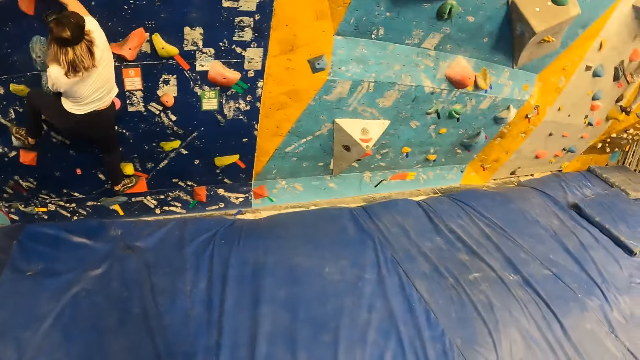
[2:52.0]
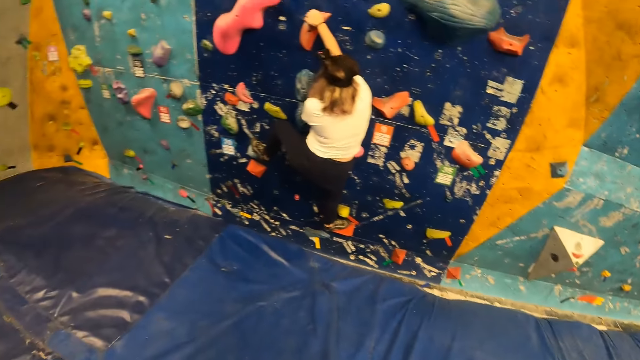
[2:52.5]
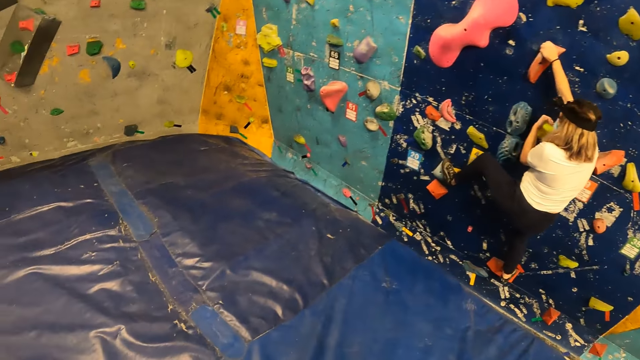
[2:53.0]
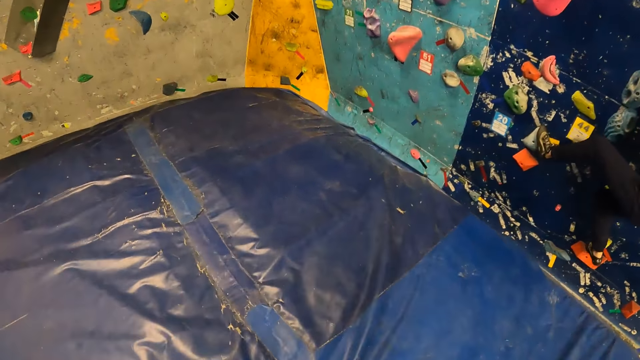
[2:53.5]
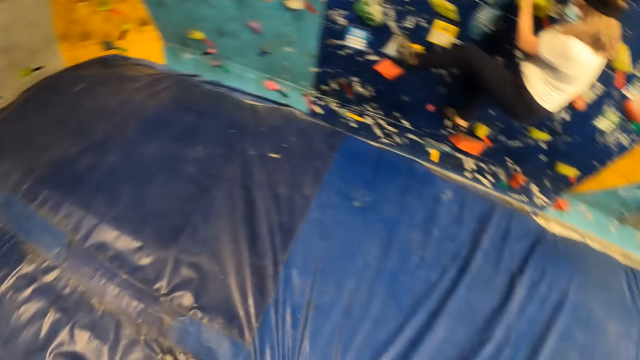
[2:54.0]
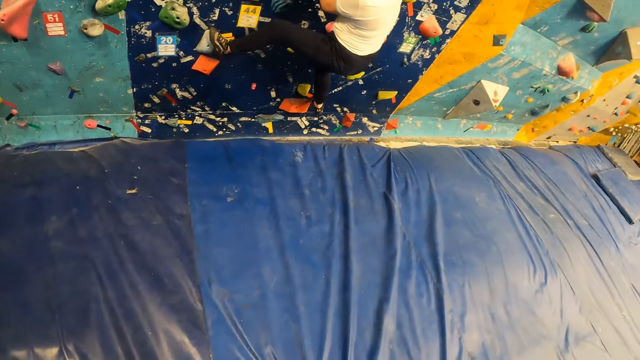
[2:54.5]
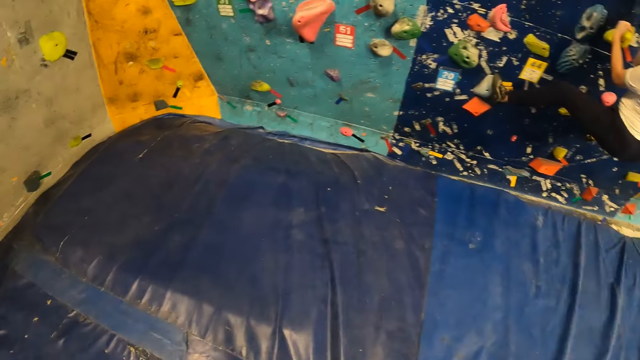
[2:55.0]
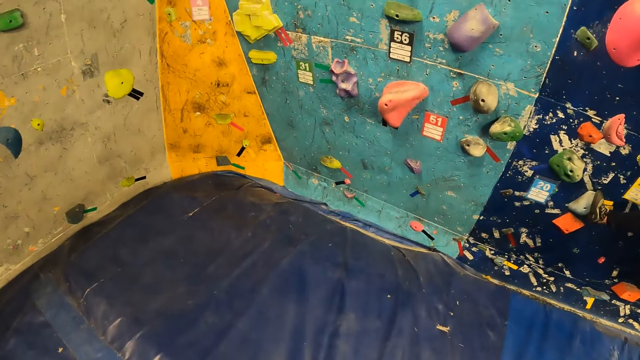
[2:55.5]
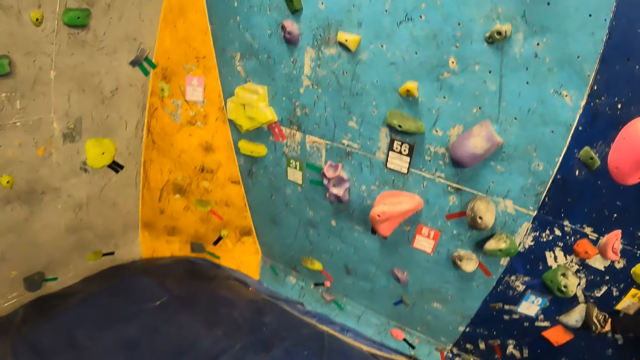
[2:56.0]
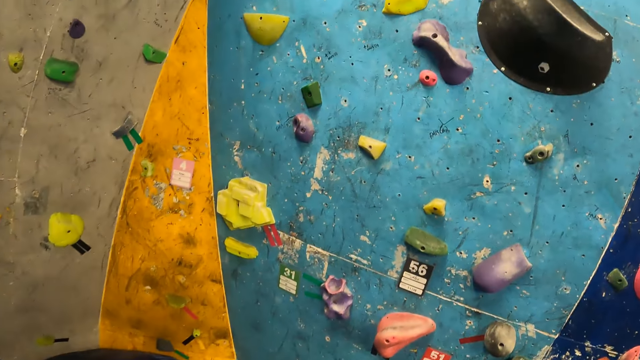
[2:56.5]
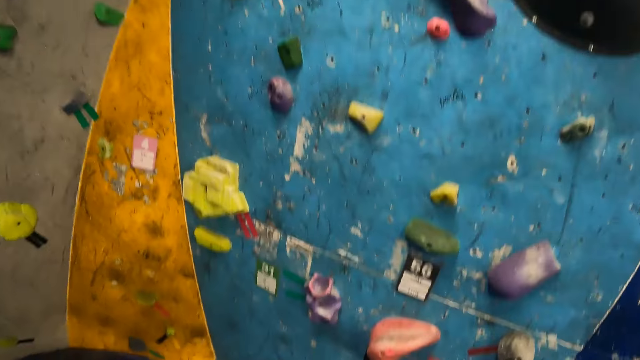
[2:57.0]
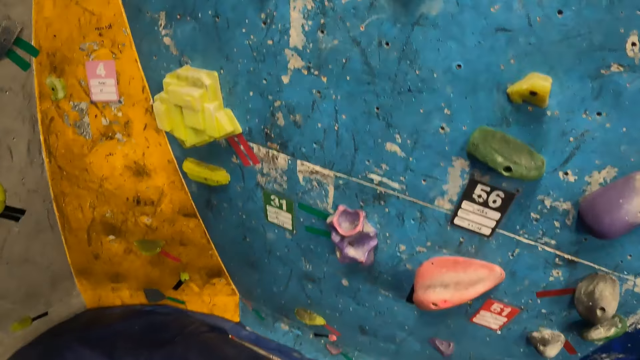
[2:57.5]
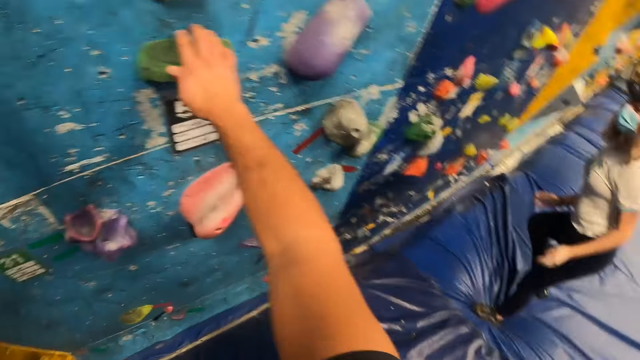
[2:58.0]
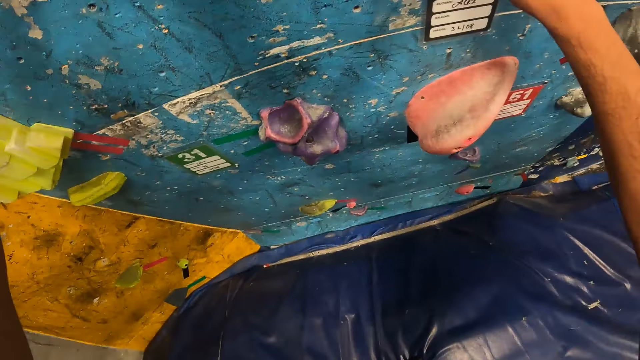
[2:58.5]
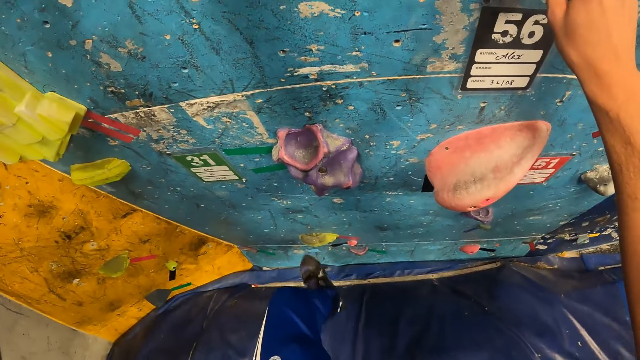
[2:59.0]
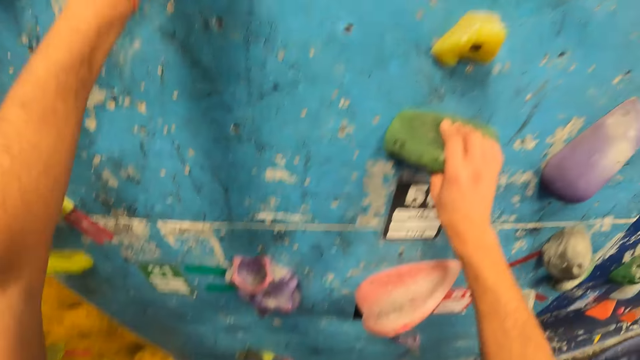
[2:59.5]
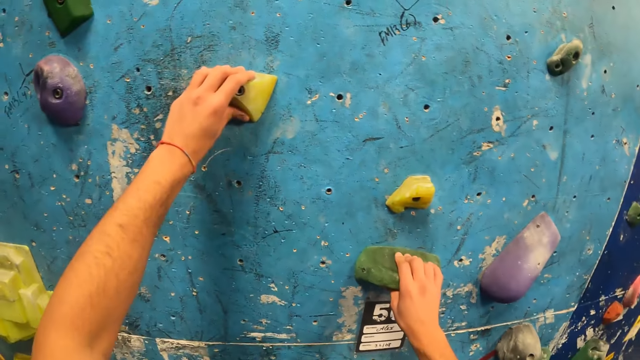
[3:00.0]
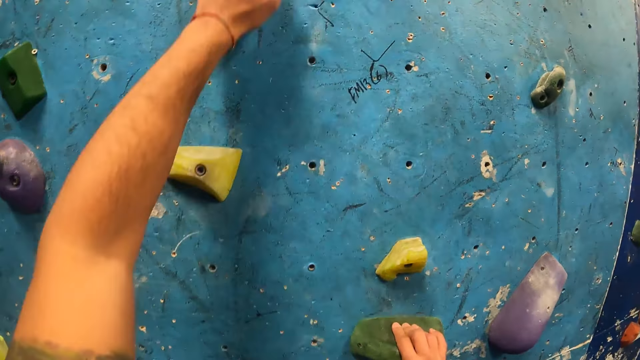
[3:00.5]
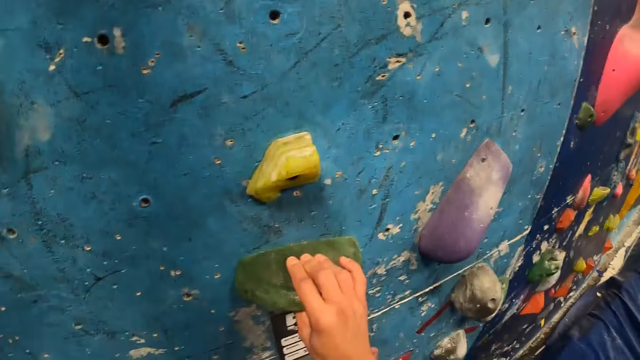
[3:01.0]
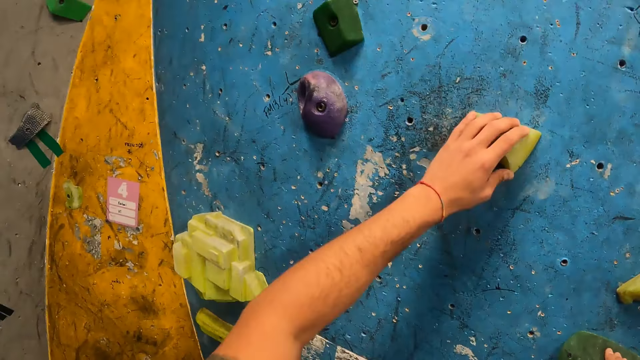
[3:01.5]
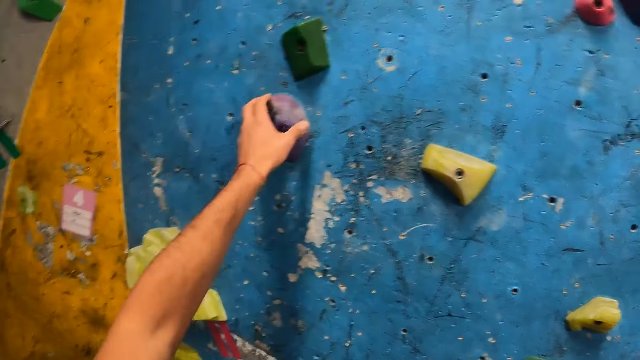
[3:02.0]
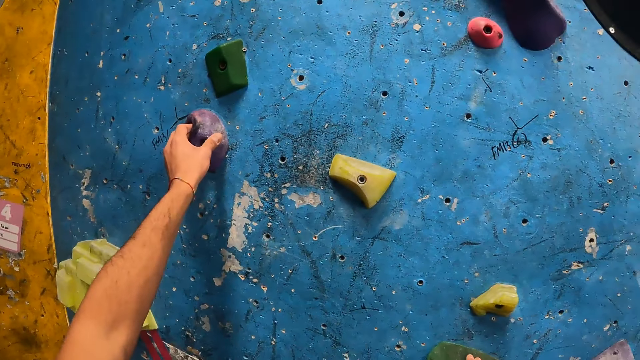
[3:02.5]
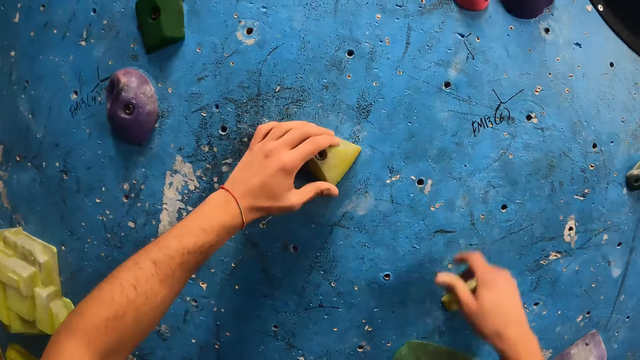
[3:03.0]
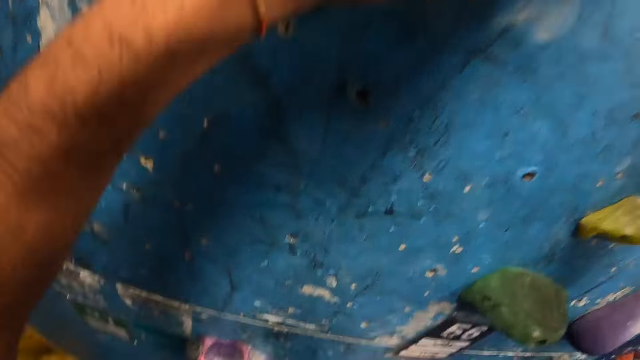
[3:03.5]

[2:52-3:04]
The camera wearer places his hands on the sky blue background rock. He climbs the sky blue background rock.

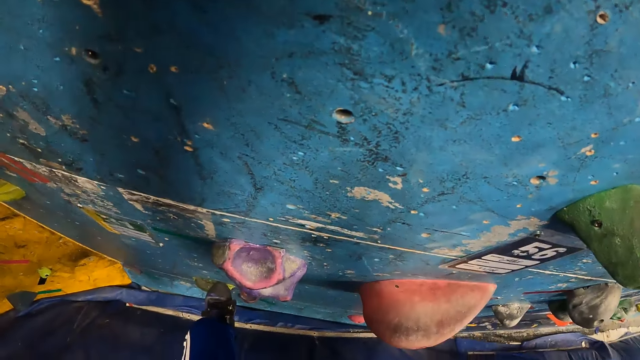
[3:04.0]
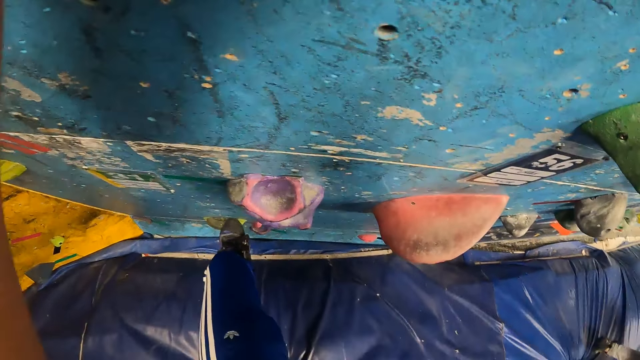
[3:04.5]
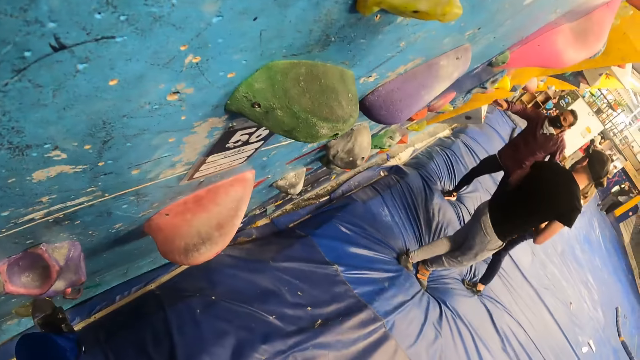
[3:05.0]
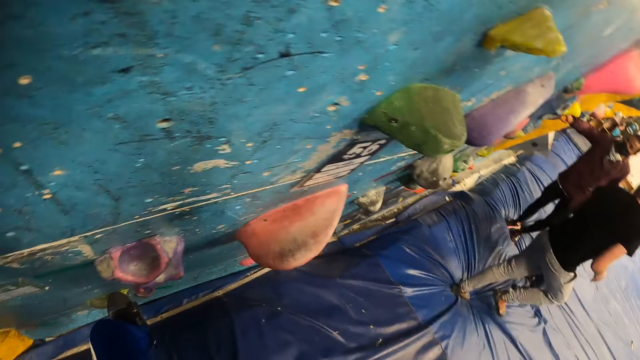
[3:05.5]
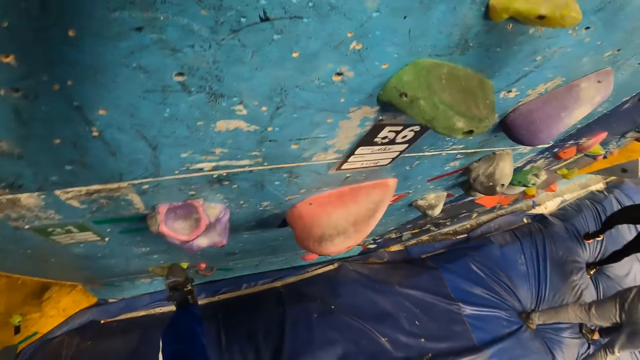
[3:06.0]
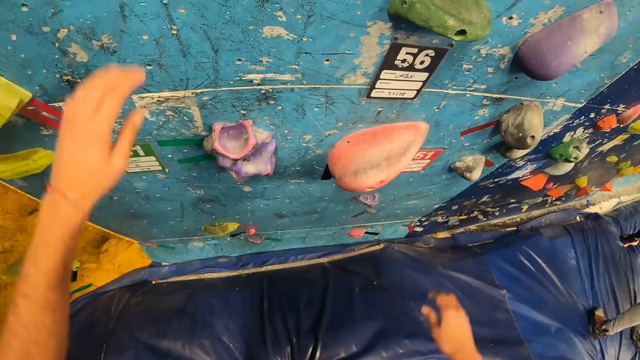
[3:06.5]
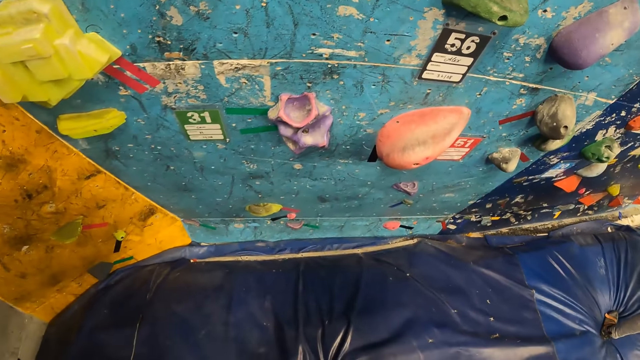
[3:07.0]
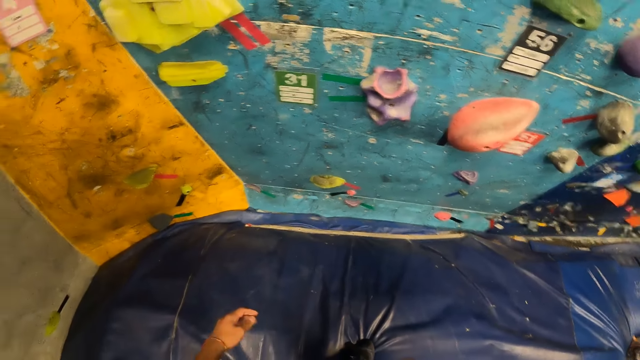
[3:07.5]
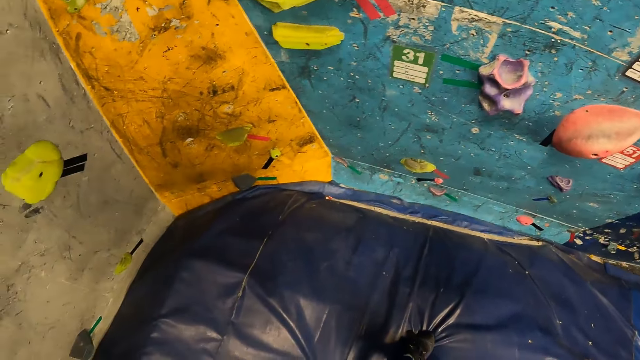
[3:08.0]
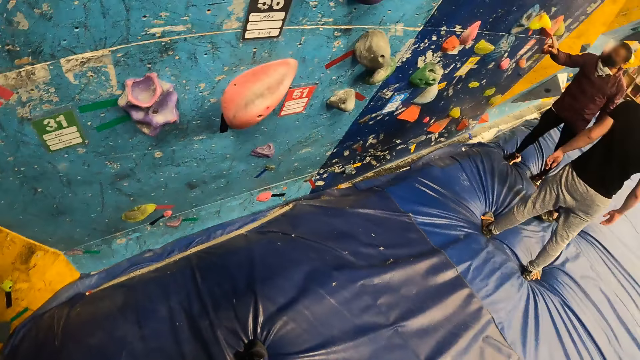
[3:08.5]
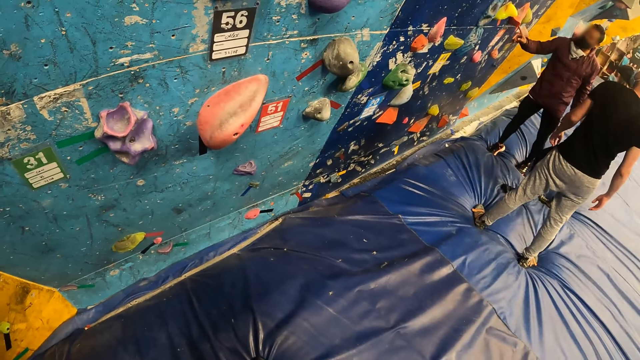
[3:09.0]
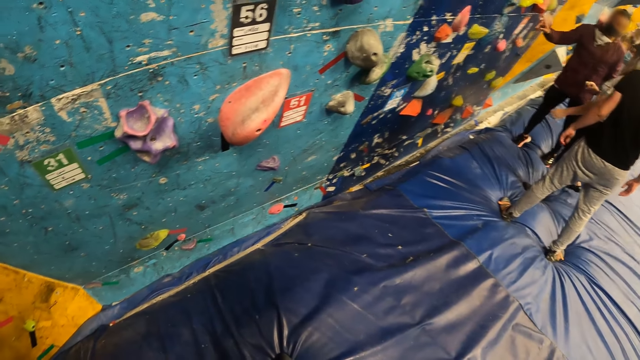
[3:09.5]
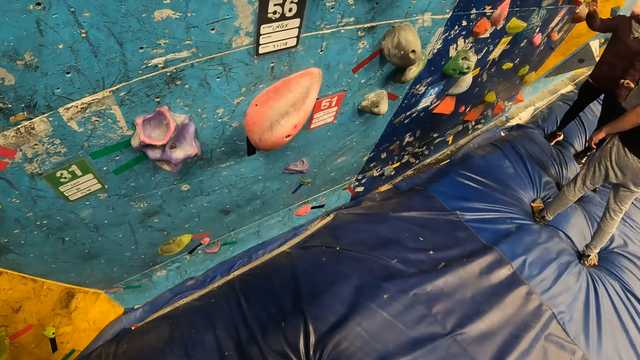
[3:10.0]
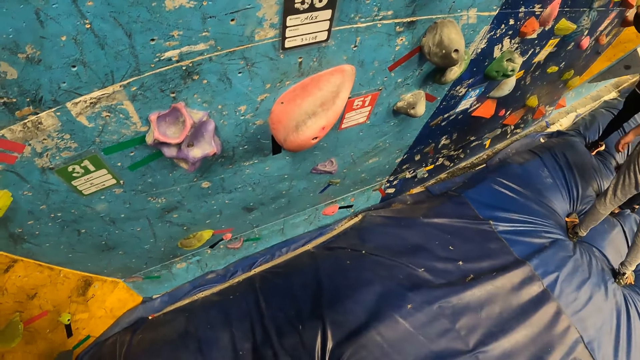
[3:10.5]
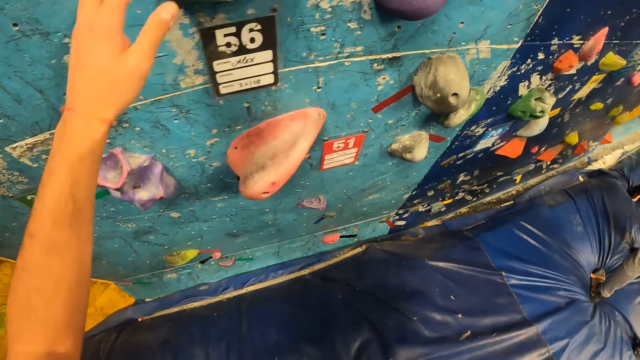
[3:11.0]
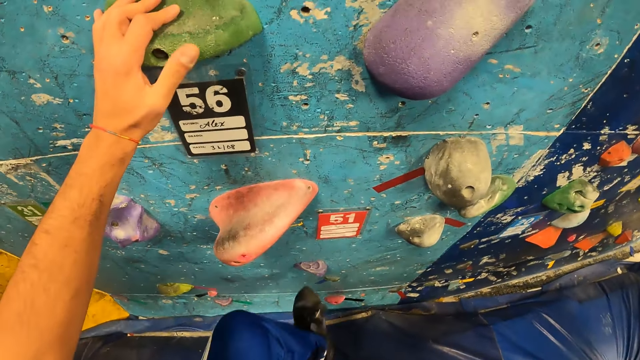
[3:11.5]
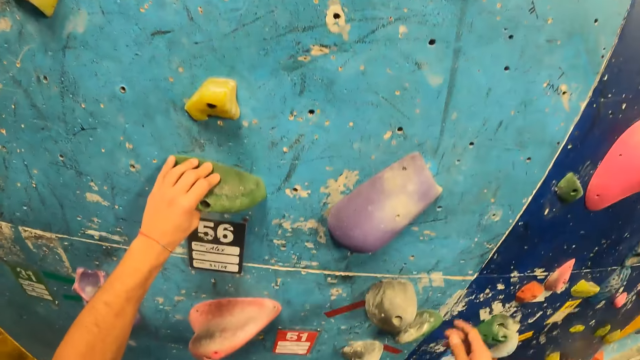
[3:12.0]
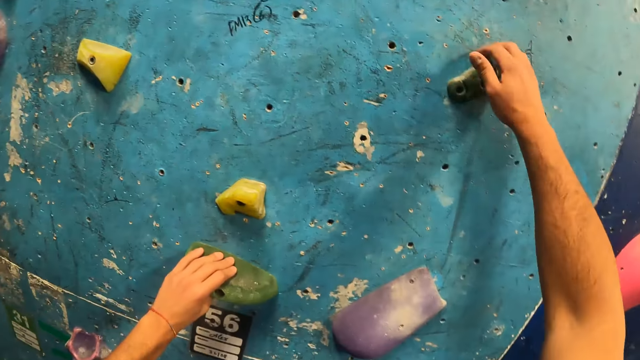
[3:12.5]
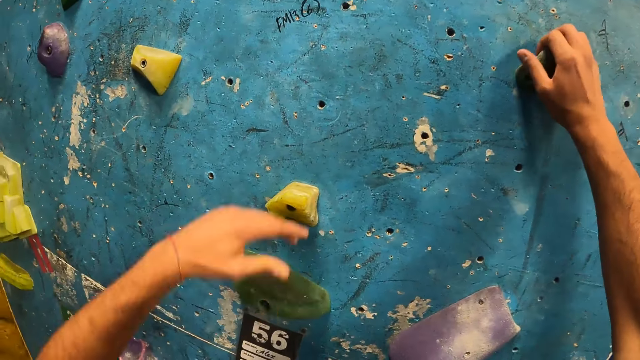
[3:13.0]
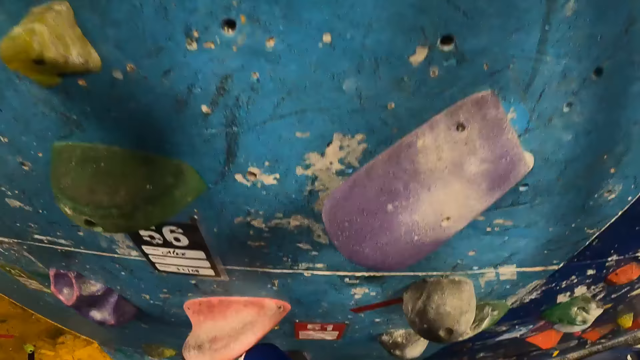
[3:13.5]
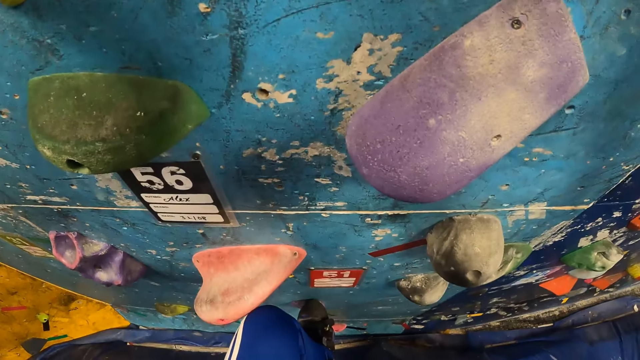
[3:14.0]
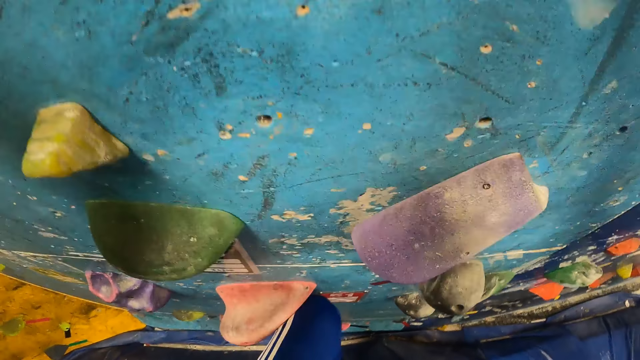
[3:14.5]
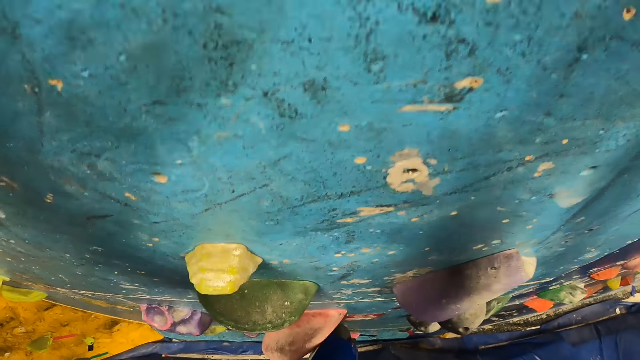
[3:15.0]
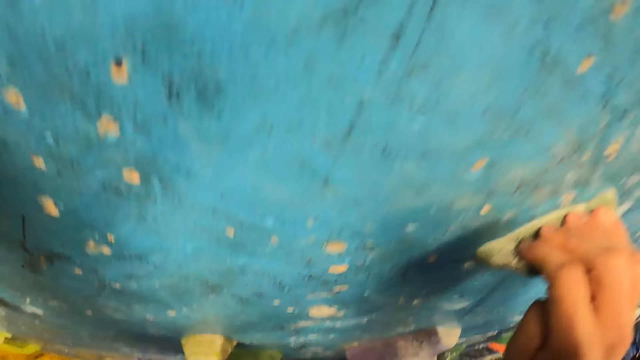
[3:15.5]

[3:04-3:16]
The camera wearer withdraws his hands from the sky blue background rock. He climbs the sky blue background rock with his hands and legs.
